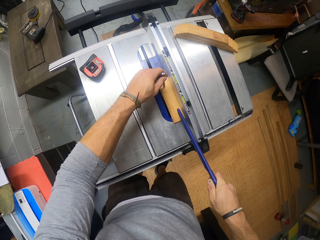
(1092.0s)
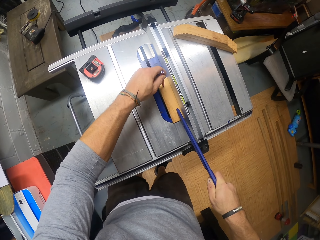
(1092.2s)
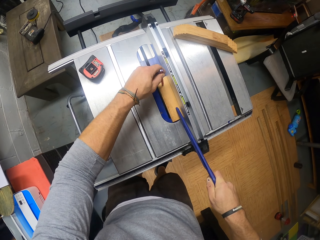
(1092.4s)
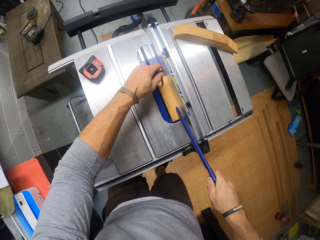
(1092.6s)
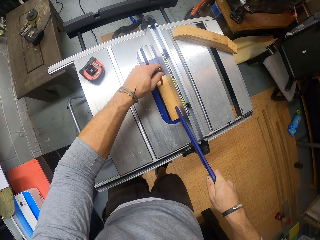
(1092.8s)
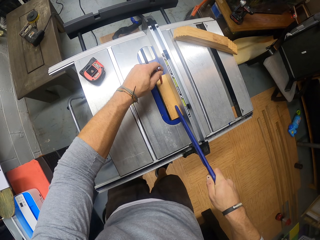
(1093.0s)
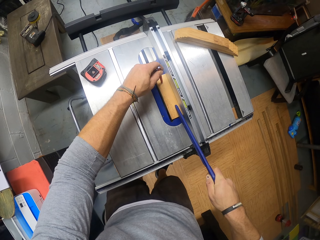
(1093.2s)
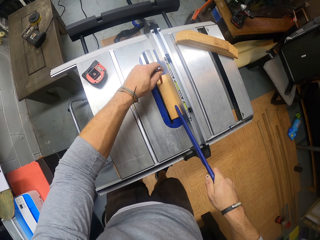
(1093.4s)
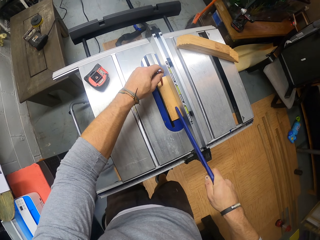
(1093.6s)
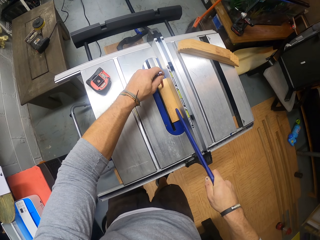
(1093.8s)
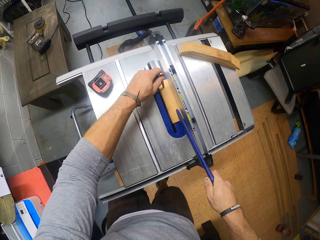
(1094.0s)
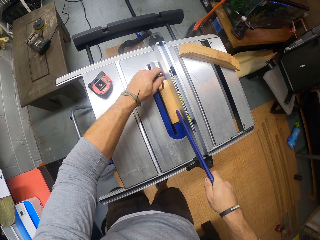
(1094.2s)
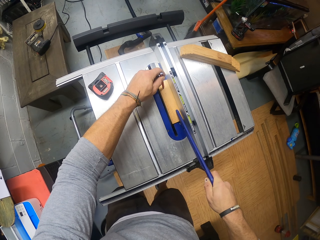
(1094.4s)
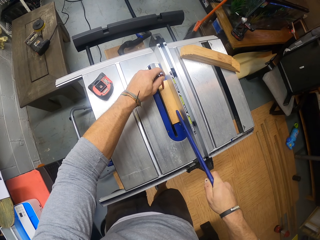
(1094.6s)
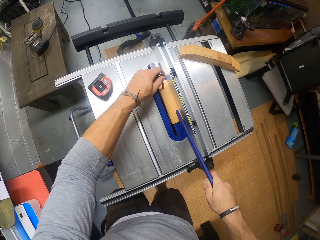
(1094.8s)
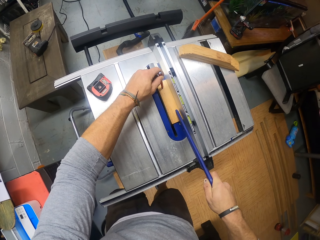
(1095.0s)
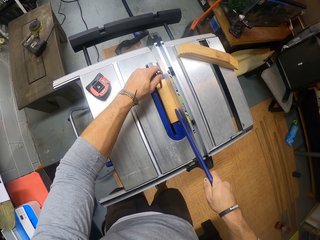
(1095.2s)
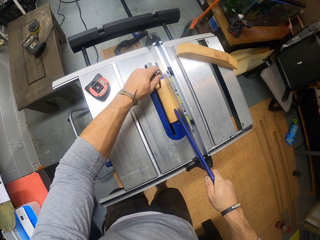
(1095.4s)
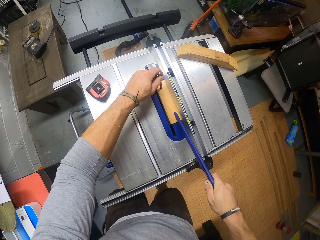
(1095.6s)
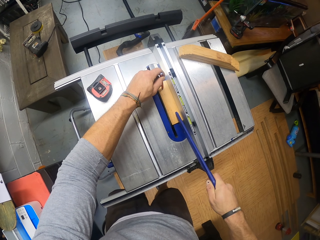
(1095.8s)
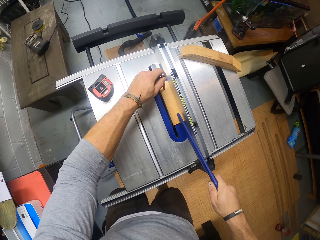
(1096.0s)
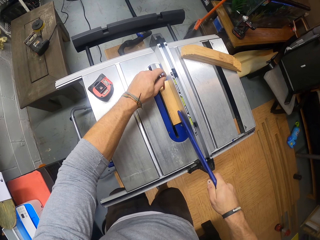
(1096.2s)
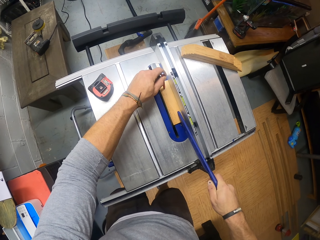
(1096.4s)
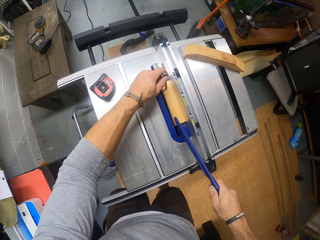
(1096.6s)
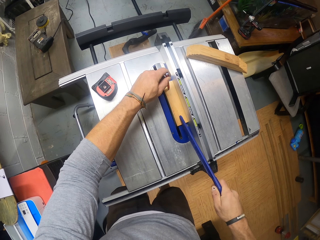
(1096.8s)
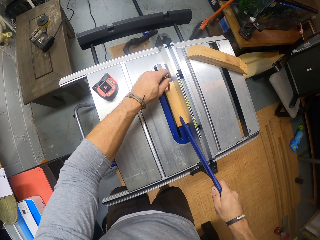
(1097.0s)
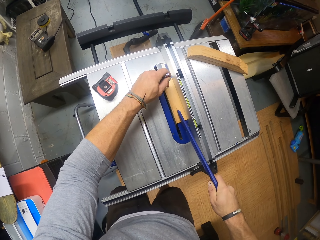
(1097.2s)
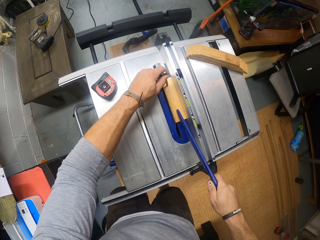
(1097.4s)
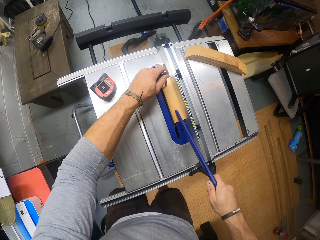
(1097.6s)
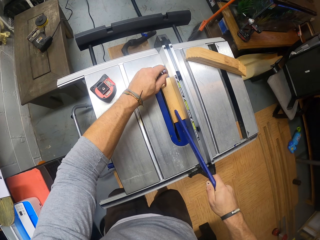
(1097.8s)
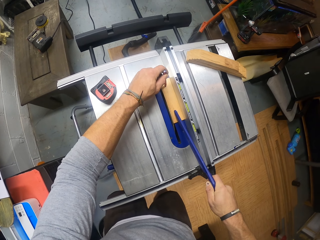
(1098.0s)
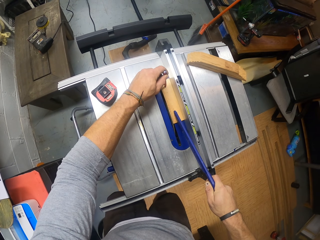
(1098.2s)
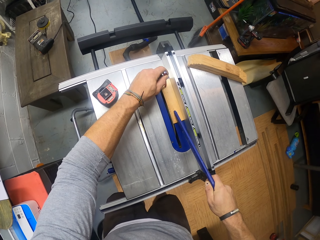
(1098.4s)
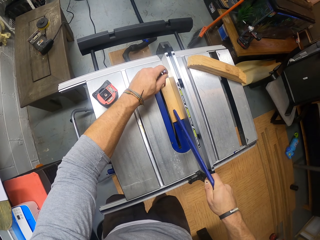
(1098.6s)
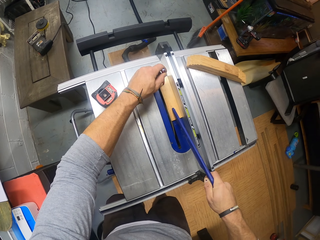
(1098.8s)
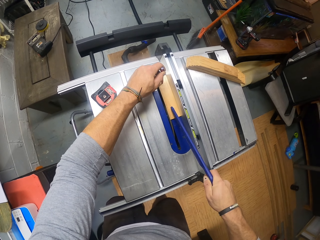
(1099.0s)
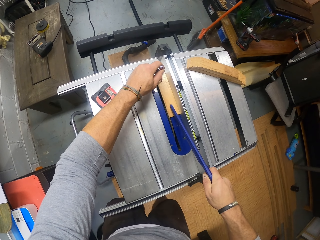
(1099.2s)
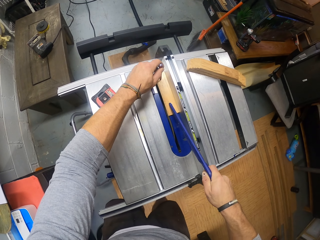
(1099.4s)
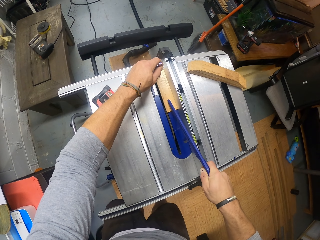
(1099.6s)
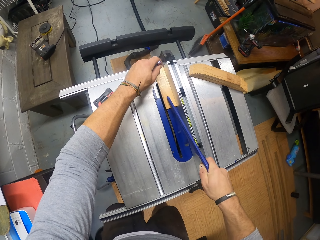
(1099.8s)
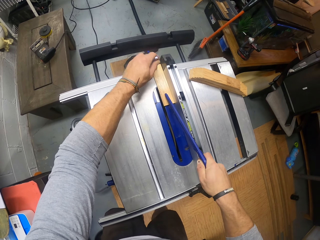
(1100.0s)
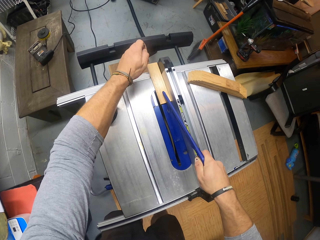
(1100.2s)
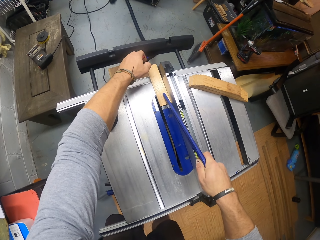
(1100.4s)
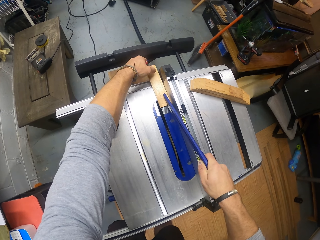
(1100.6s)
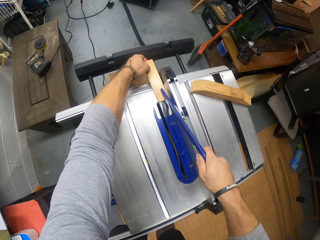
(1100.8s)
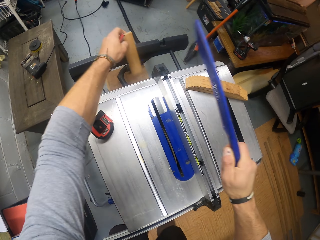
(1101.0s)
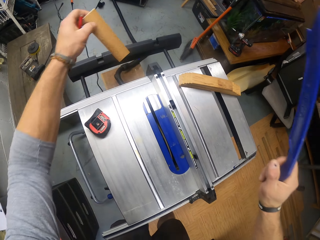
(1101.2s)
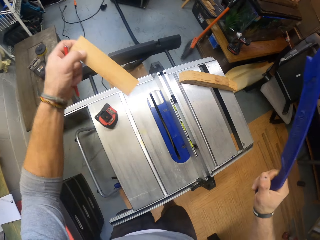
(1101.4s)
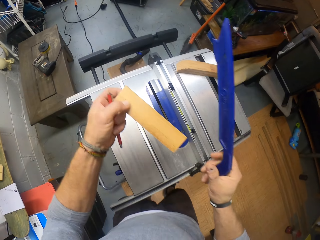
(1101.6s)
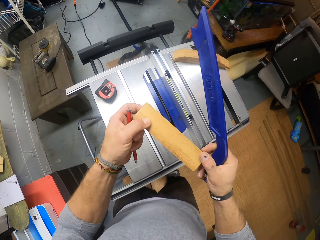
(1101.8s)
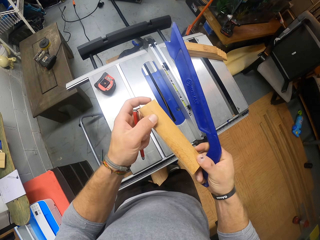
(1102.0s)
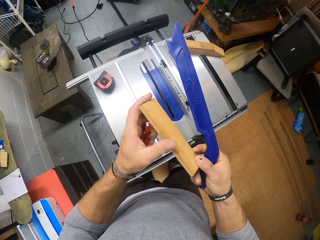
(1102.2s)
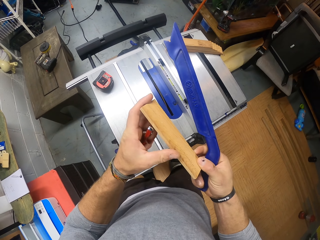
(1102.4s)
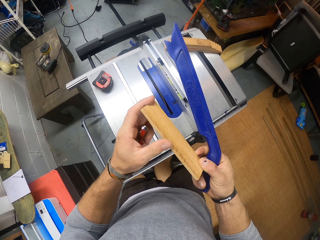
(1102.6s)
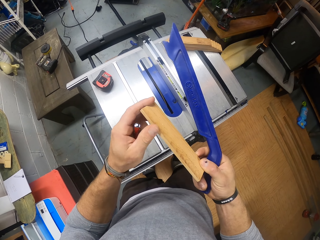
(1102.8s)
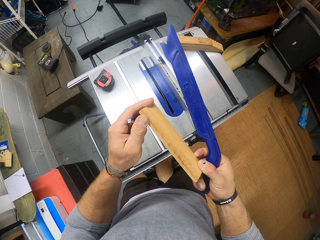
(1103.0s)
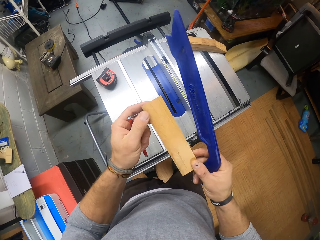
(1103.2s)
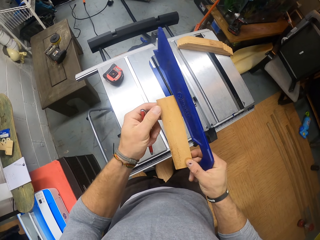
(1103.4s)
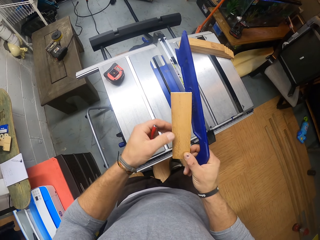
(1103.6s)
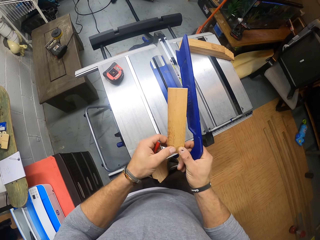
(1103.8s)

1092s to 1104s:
The camera wearer puts the pencil on the wood with his left hand. He adjusts the wood on the table with the plastic in his right hand. He picks up the piece of wood from the wood planer machine with his left hand. He holds the piece of wood with both hands.

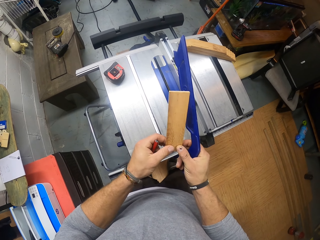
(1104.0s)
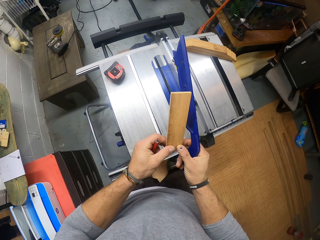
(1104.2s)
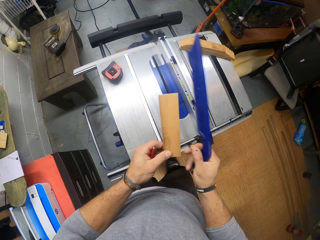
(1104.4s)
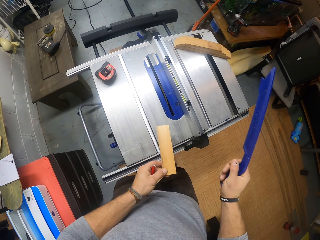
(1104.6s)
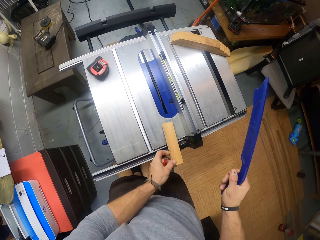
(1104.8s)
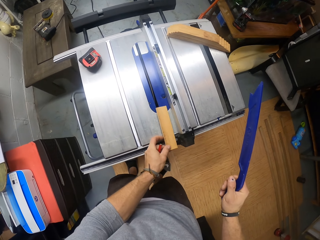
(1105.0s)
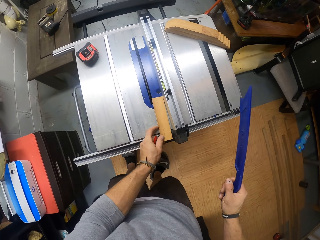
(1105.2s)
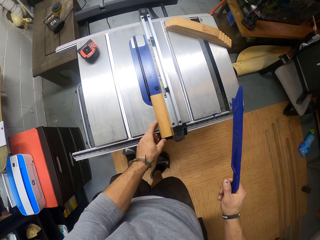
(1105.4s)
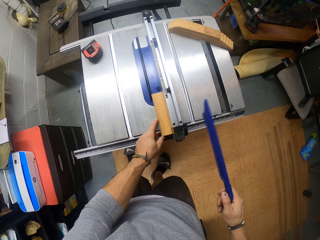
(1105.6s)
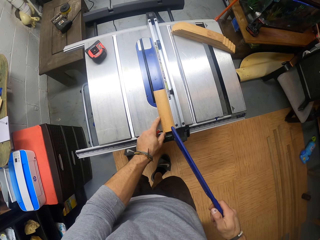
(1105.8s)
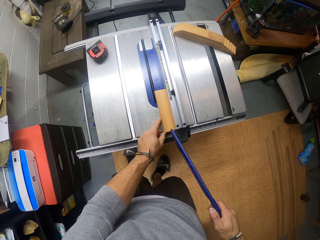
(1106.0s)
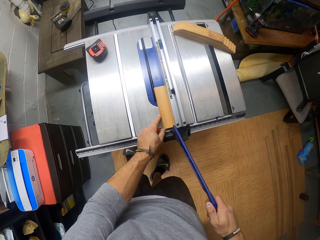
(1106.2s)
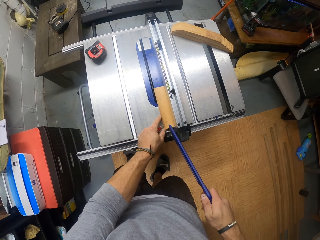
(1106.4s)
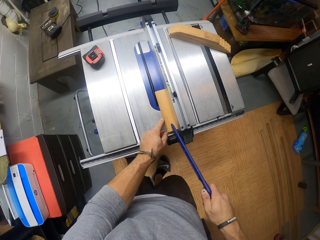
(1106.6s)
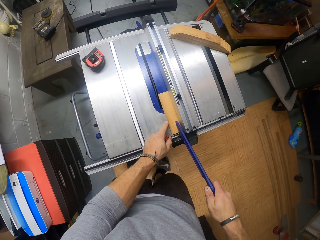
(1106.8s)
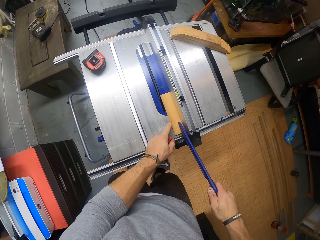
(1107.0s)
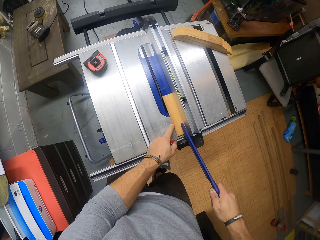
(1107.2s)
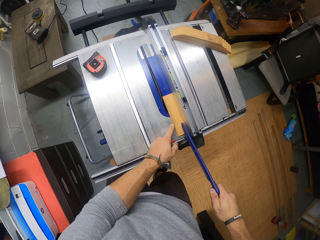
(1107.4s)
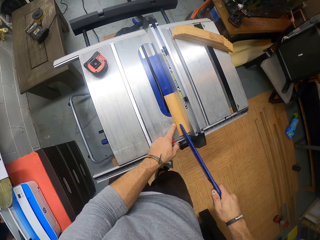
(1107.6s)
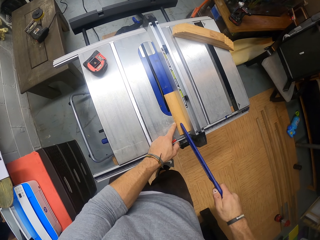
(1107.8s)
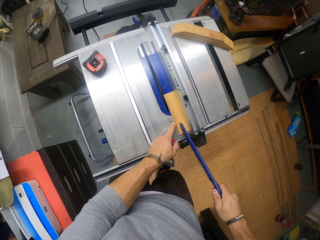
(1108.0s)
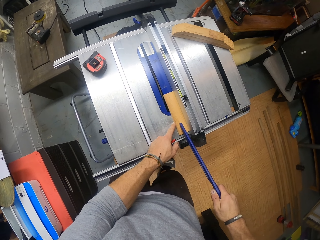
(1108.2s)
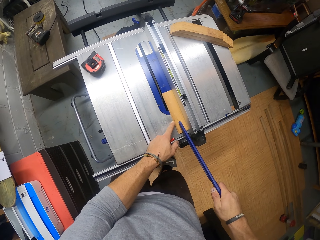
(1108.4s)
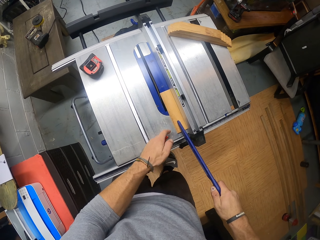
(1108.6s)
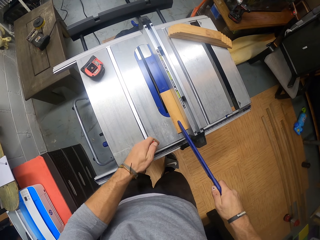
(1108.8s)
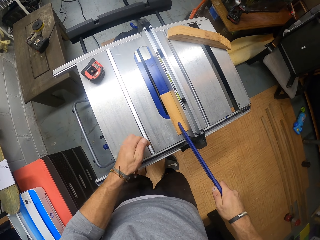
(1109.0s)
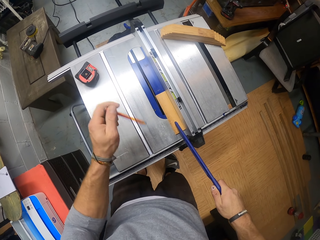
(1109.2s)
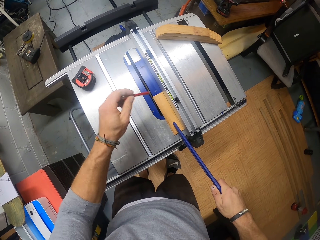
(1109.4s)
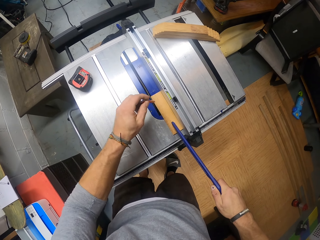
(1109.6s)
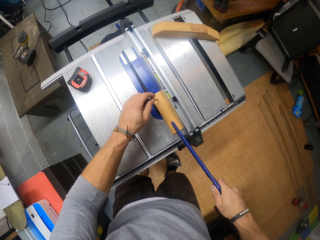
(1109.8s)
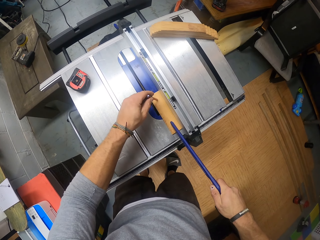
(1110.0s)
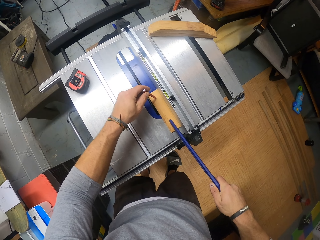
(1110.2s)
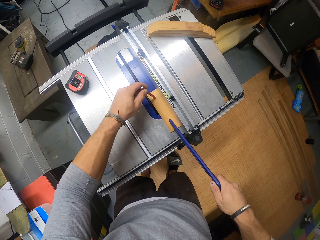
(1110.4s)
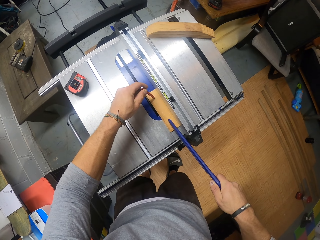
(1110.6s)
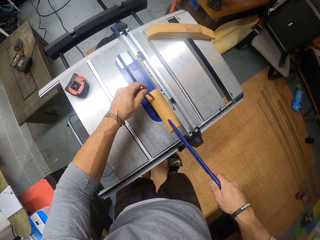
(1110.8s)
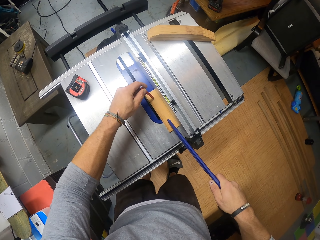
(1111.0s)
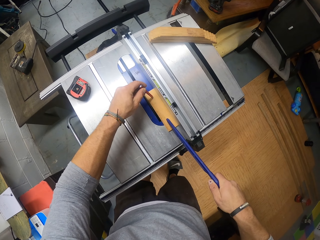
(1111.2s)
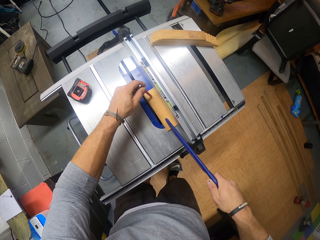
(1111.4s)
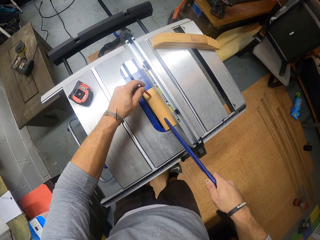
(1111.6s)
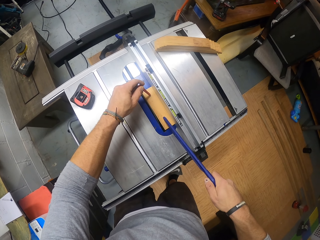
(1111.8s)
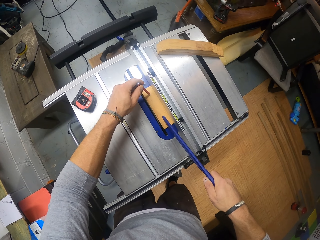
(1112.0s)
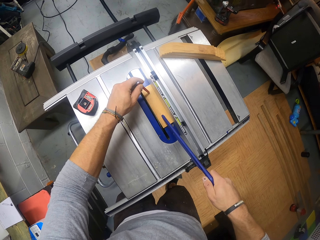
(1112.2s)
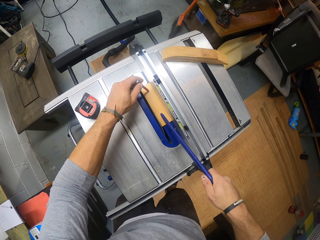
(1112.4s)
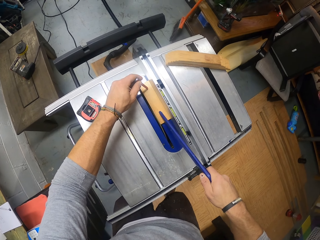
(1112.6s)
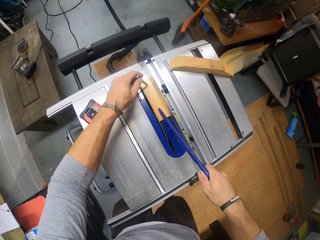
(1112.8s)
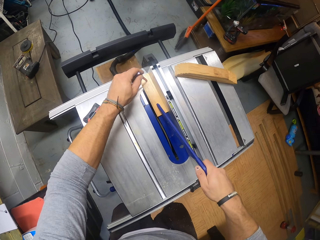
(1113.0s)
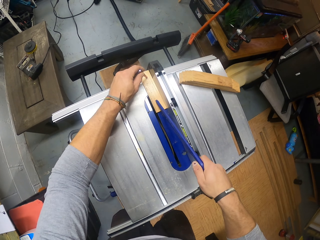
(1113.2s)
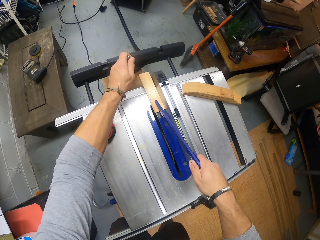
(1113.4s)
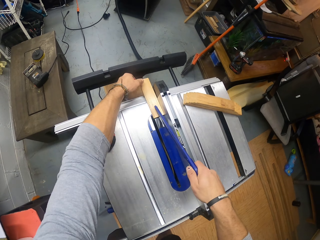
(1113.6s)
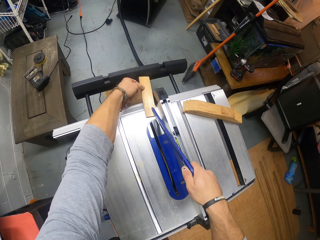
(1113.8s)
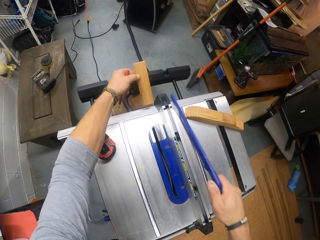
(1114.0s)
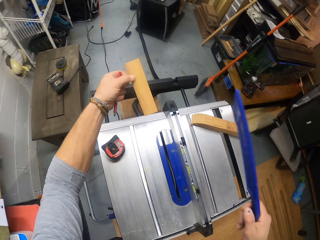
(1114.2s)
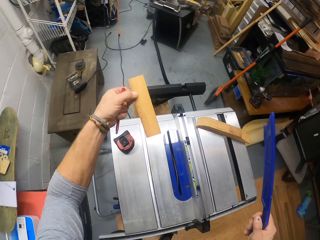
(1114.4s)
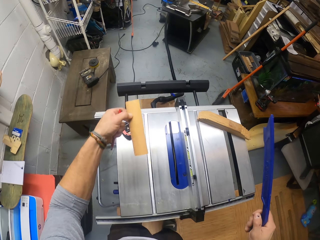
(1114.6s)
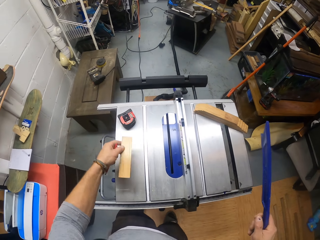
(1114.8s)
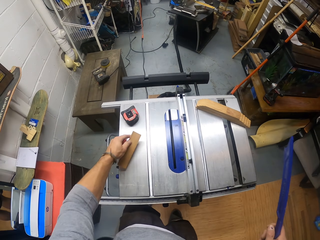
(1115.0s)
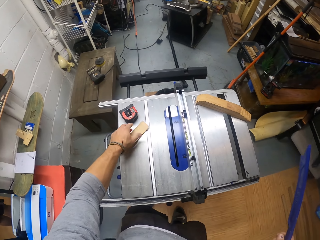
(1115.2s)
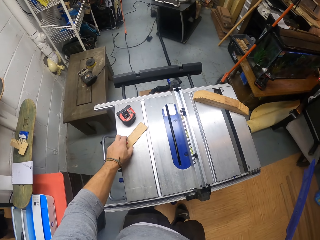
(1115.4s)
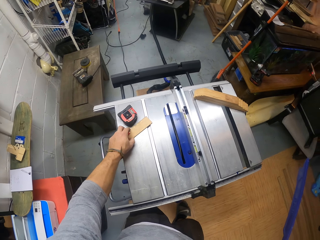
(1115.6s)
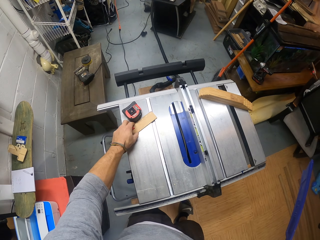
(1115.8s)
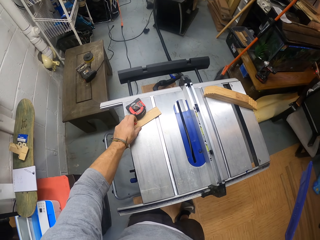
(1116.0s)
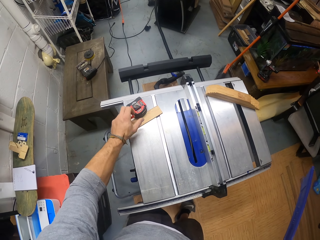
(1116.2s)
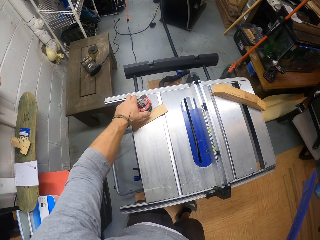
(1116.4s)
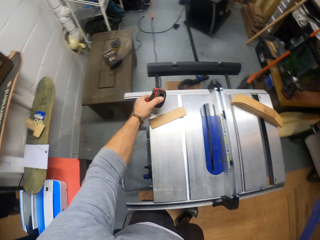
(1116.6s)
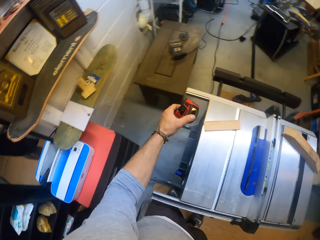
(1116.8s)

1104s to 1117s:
The camera wearer places the piece of wood on the wood planer machine for a cut with his left hand. He slides the piece of wood on the wood planer machine with the ruler in his right hand. He slides the piece of wood on the wood planer machine with the ruler and the pencil in both hands. He picks up the piece of wood from the wood planer machine with his left hand. He drops the piece of wood on the wood planer machine with his left hand. He slides the piece of wood on the wood planer machine with his left hand. He picks up a tape measure from the wood planer machine with his left hand.
